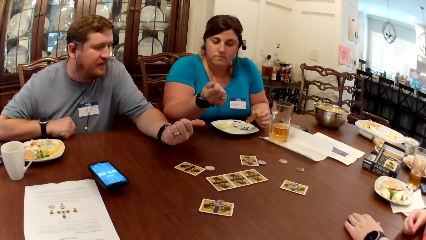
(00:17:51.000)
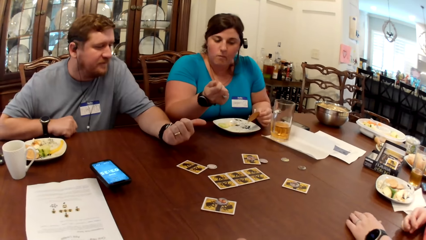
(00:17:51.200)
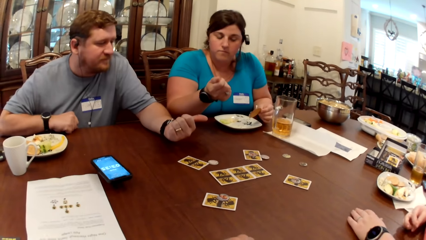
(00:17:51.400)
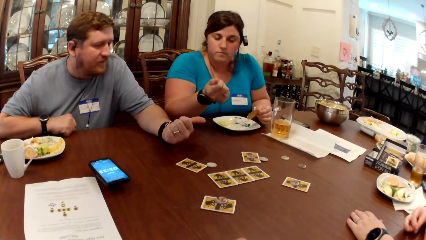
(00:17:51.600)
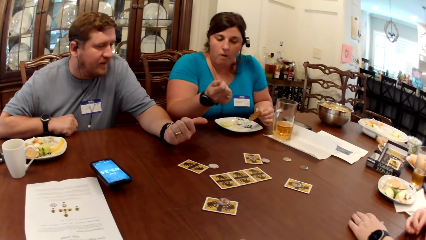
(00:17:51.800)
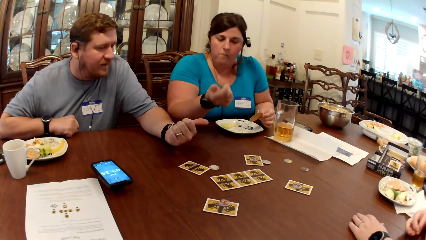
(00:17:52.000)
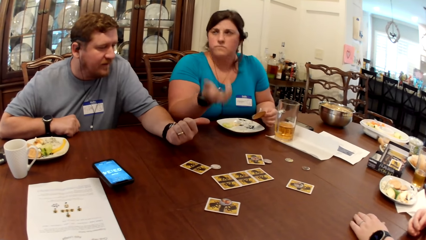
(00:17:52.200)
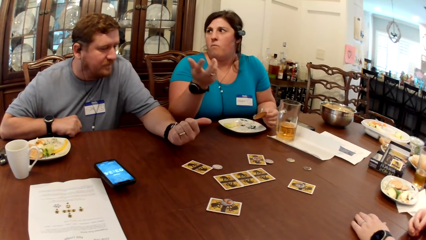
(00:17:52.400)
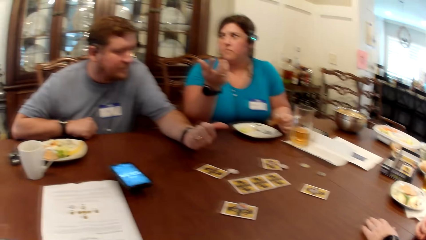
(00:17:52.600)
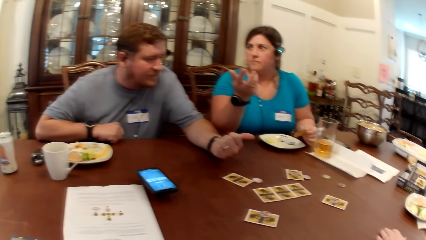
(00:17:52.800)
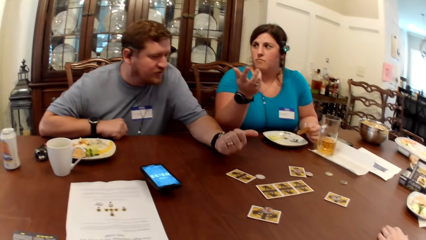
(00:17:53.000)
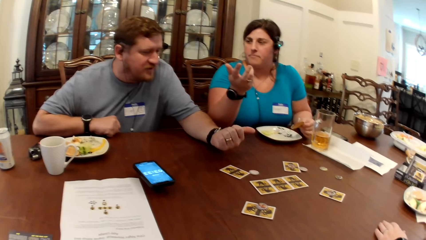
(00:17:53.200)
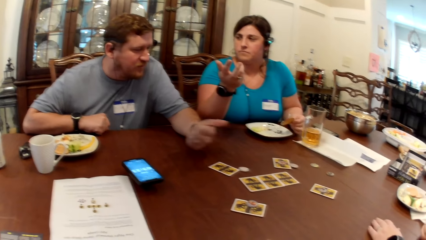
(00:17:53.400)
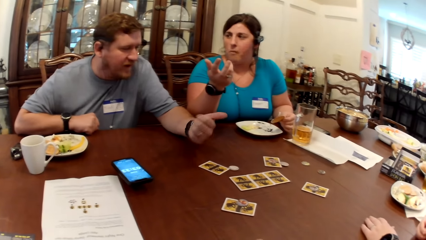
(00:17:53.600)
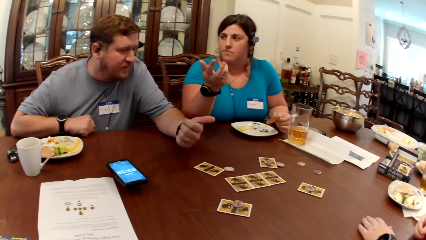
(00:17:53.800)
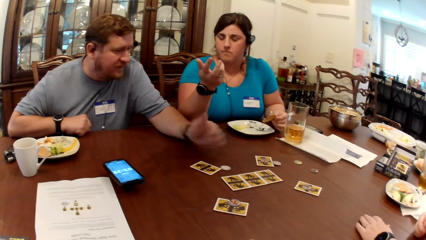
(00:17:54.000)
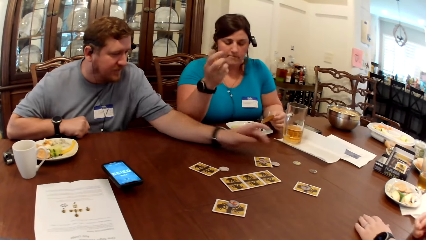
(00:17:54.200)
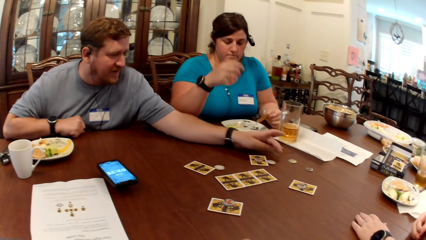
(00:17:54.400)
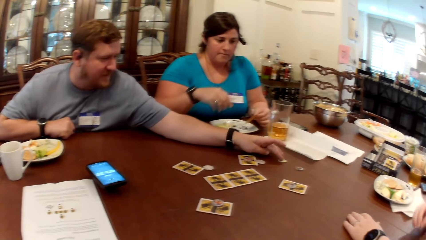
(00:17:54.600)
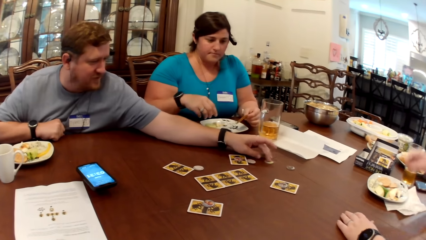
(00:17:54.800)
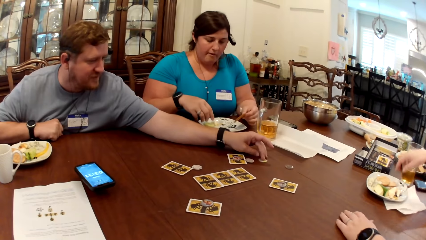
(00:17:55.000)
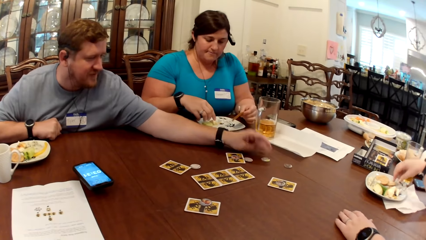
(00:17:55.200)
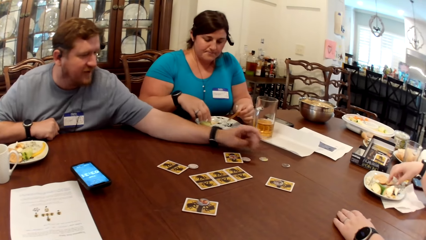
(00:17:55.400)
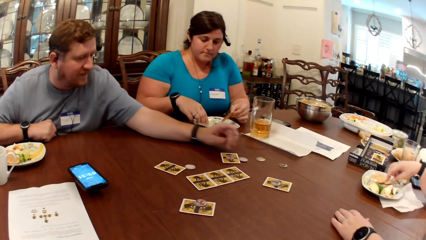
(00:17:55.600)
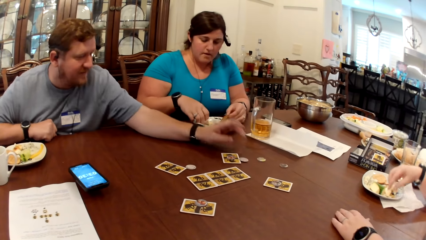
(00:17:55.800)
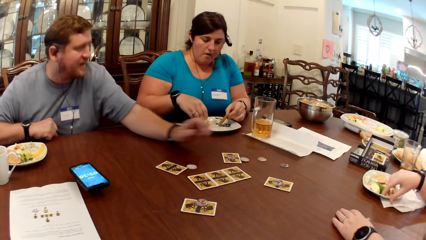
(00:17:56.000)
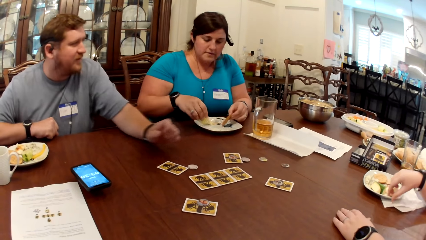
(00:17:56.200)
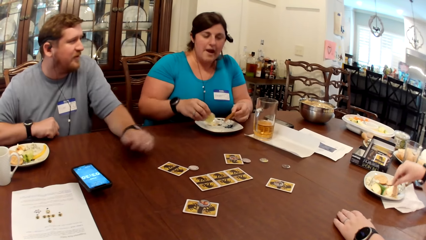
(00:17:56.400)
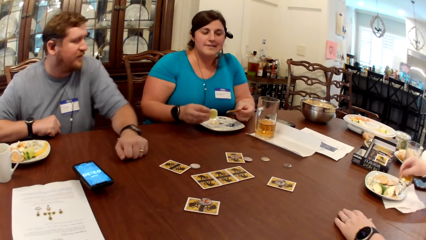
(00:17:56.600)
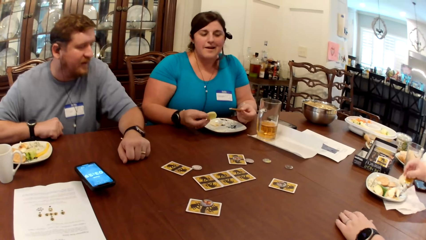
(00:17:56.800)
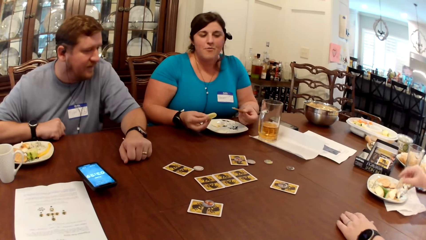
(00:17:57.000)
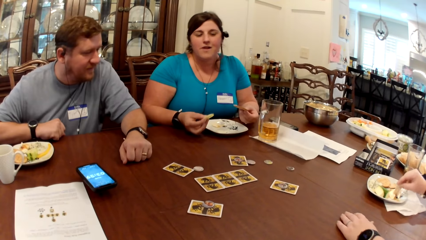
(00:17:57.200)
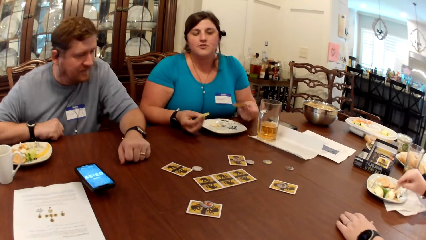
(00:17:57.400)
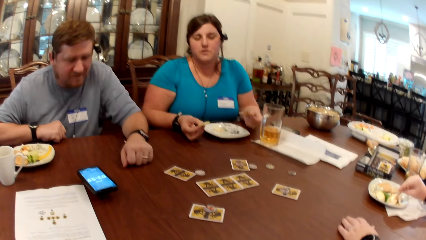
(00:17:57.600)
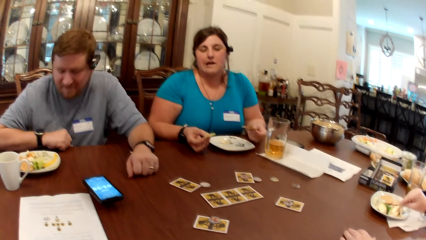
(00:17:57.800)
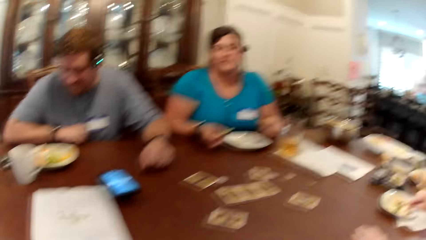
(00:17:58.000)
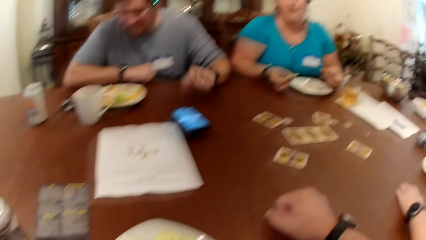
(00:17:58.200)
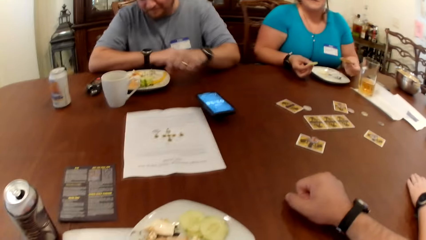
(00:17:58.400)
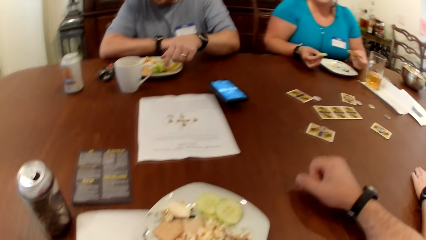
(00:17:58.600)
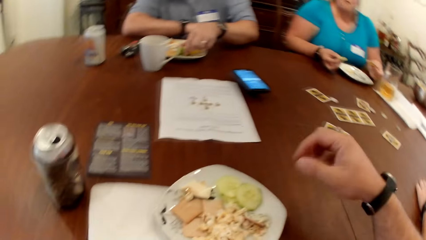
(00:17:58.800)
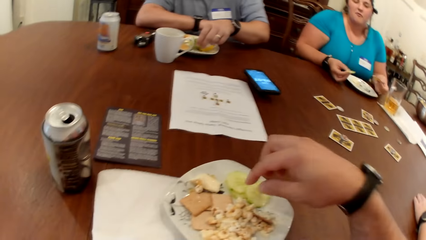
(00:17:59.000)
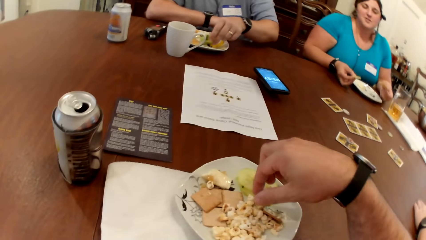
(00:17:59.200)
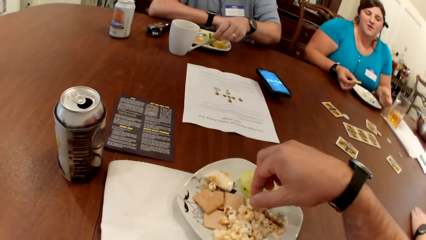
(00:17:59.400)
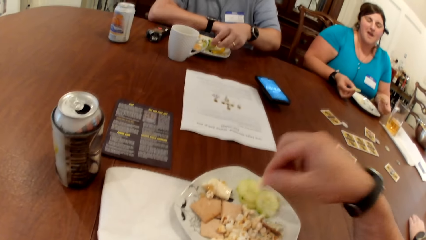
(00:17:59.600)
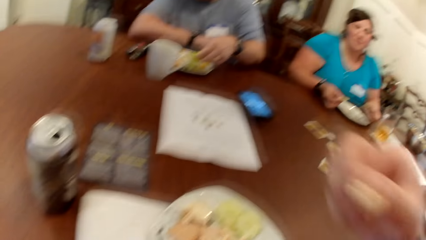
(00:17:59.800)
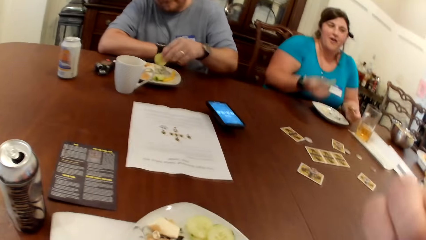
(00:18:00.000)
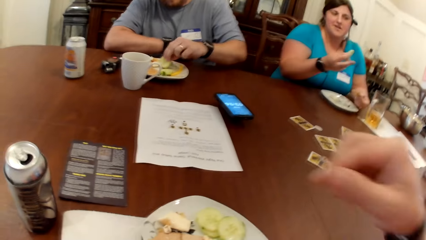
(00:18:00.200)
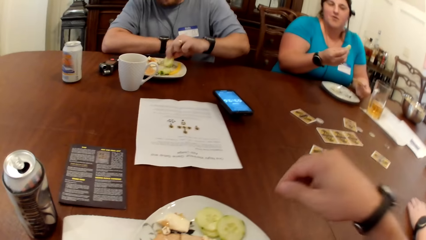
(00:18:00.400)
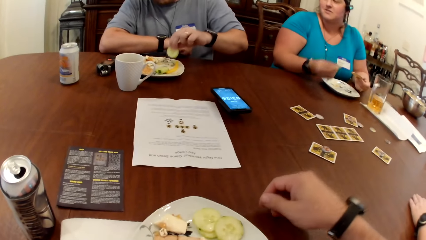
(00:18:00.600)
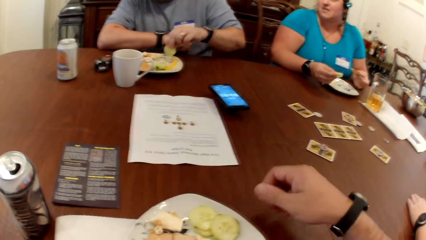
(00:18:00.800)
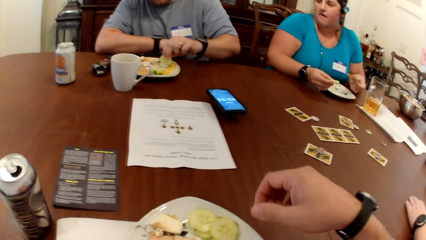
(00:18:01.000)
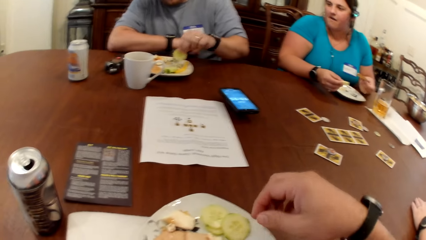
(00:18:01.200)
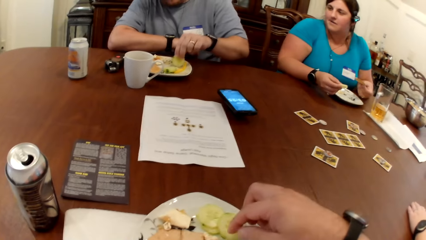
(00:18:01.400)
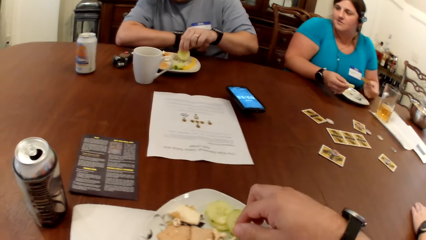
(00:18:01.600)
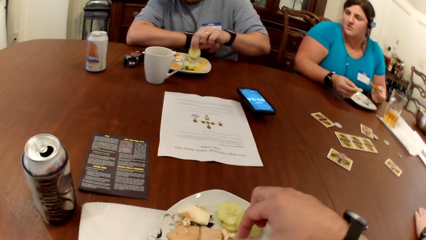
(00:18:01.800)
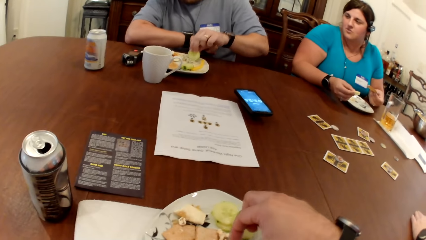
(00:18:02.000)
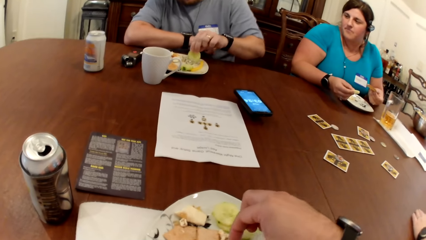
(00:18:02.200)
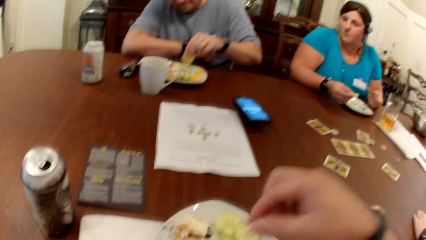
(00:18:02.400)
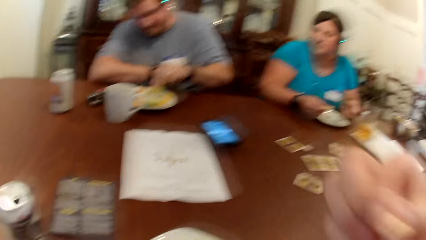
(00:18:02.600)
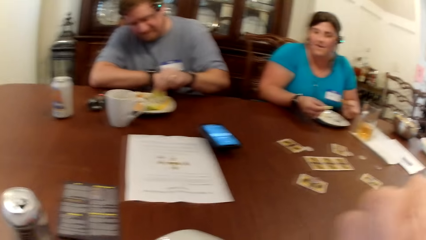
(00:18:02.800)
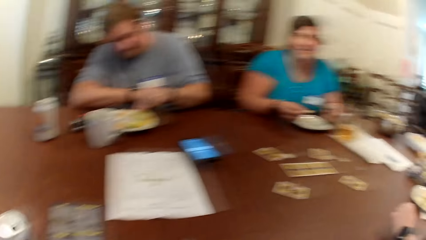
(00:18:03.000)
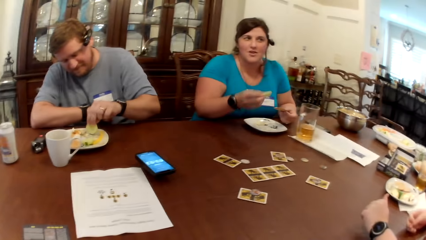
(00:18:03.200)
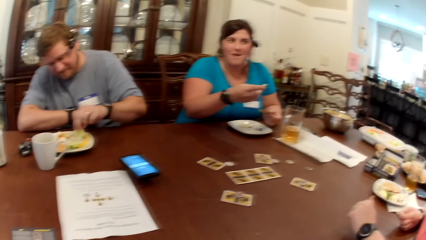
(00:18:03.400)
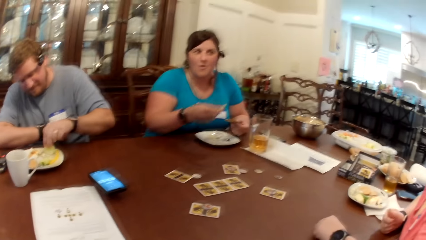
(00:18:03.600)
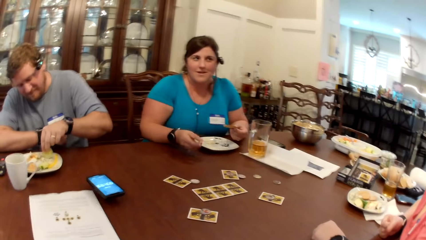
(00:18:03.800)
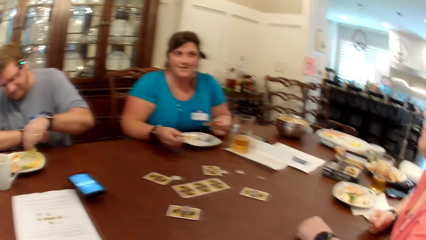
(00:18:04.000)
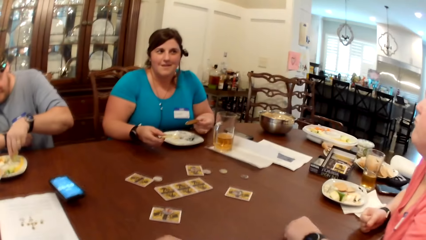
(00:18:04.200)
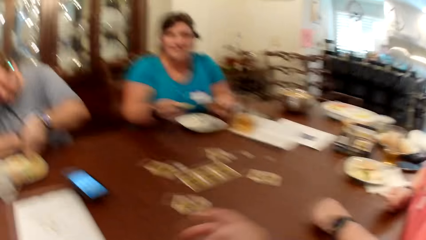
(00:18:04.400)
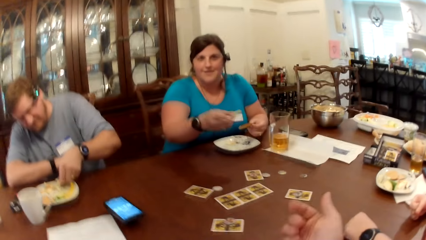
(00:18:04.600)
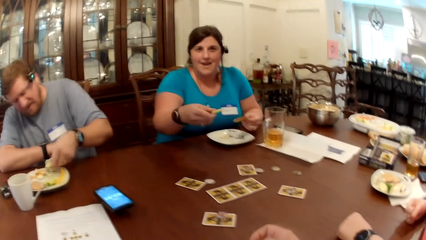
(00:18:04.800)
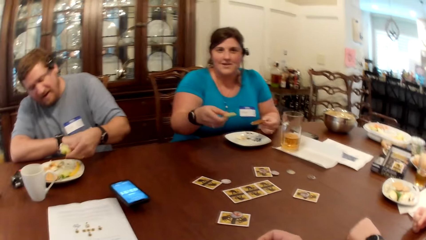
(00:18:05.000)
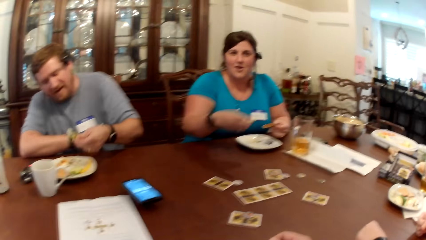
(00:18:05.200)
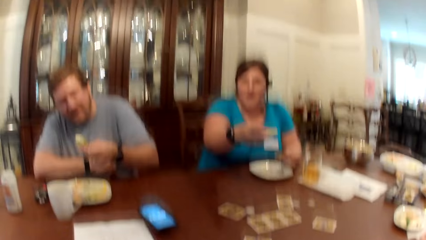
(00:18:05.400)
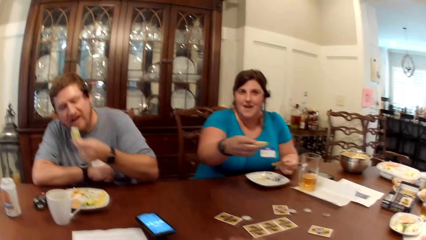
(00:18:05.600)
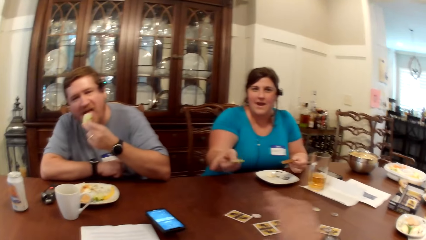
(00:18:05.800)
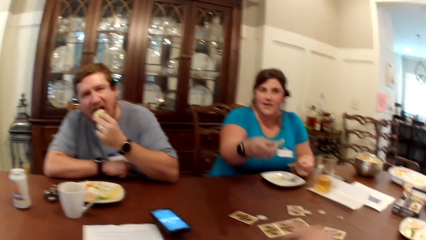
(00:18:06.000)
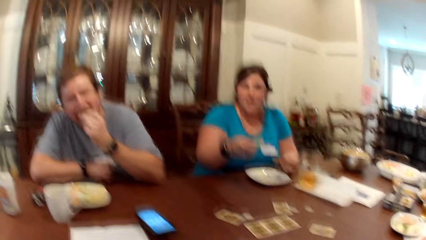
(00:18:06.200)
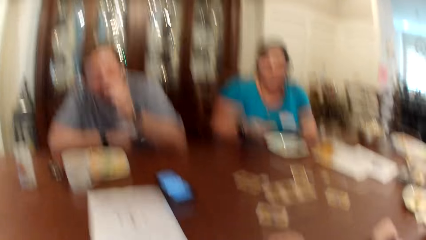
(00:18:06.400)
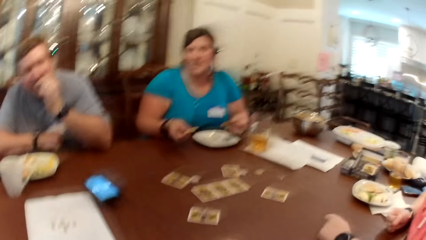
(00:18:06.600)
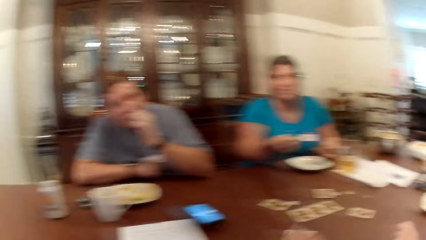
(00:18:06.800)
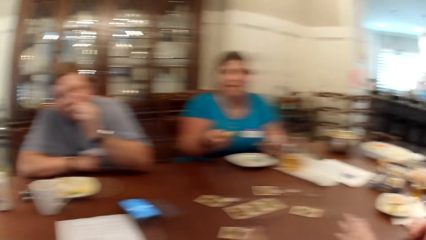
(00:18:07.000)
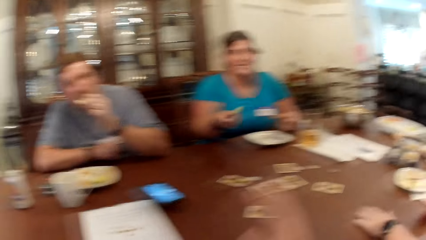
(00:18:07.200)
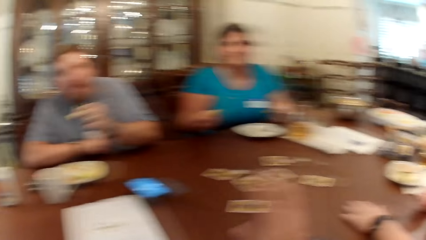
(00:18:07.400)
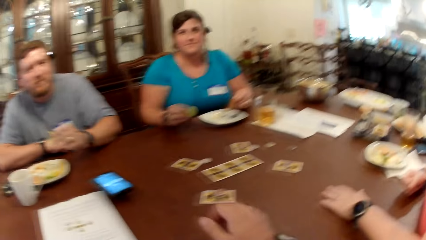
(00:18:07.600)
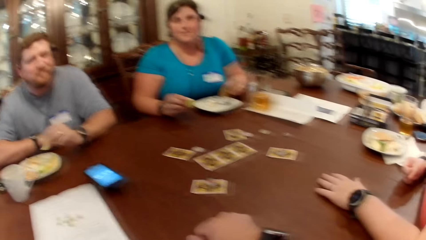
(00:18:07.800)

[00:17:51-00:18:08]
A man moves the position of a coin on the table with his right hand. He touches something. A woman eats snacks. Another woman eats snacks. The camera wearer picks snacks. He eats some popcorn with his right hand. The man eats a sliced cucumber from the plate with his left hand. The camera wearer picks snacks, eats some popcorn with his right hand, and converses with the people at the table. The other woman converses with the camera wearer.
